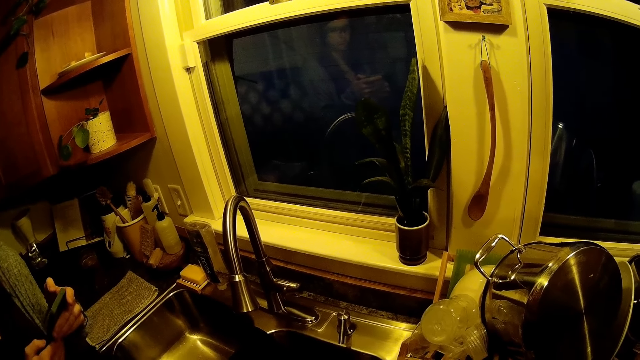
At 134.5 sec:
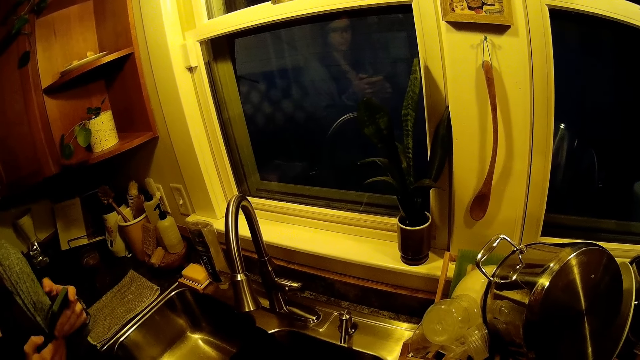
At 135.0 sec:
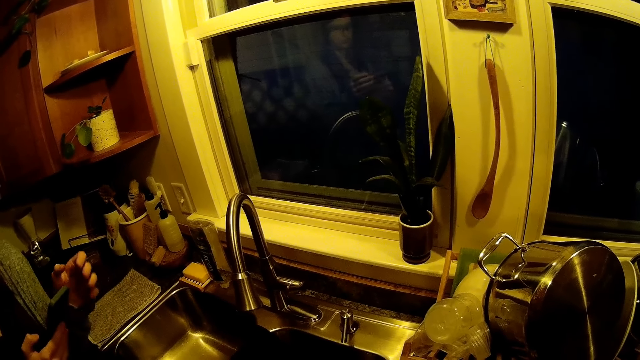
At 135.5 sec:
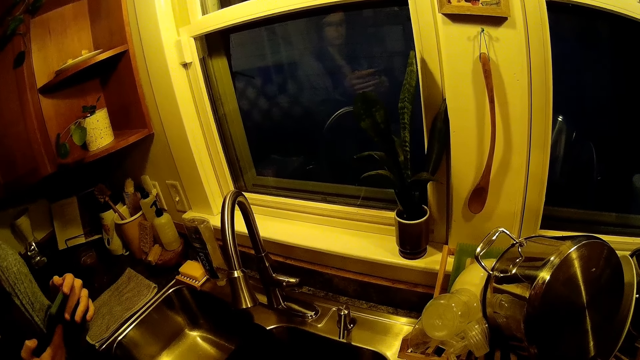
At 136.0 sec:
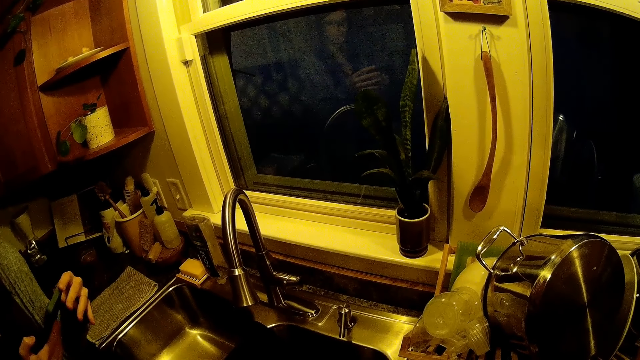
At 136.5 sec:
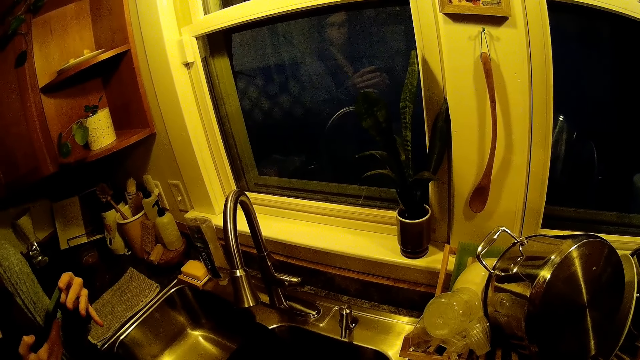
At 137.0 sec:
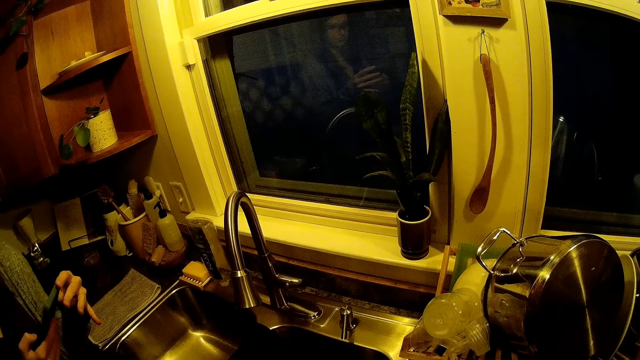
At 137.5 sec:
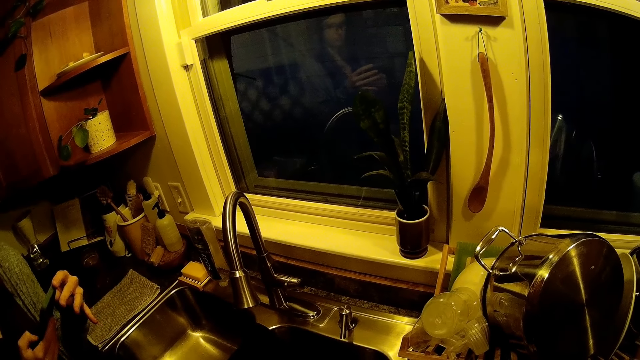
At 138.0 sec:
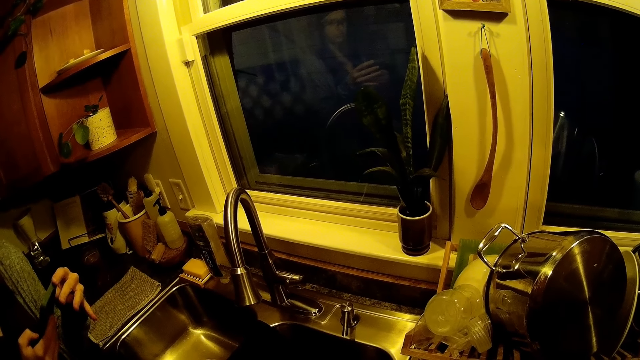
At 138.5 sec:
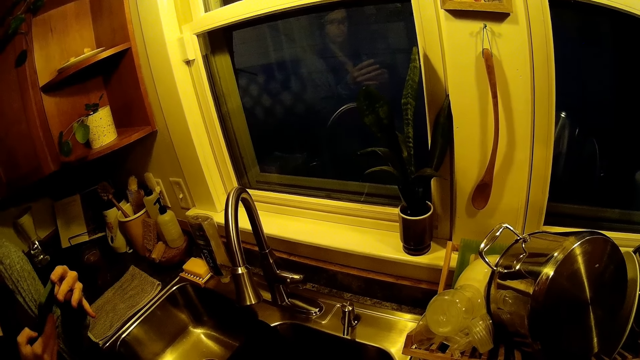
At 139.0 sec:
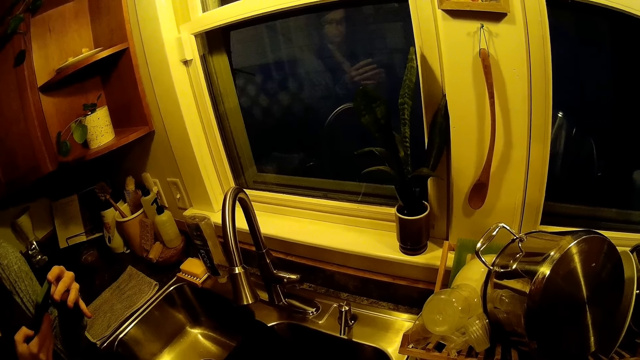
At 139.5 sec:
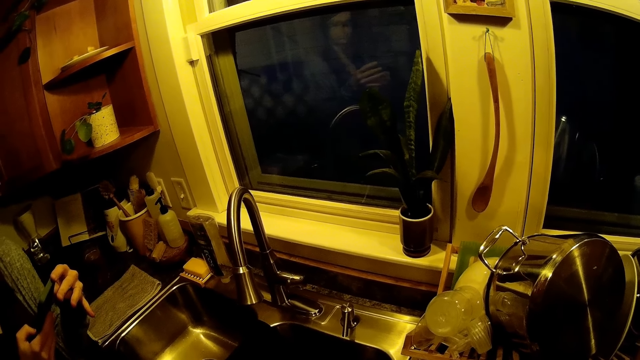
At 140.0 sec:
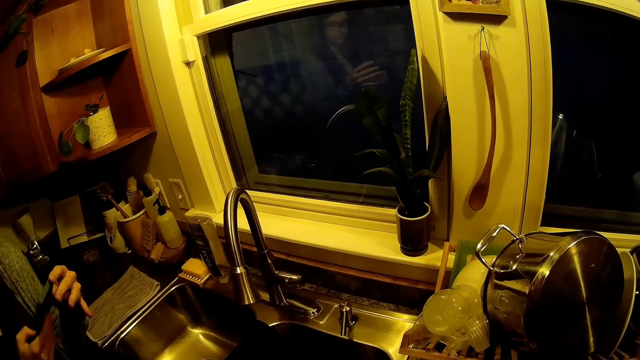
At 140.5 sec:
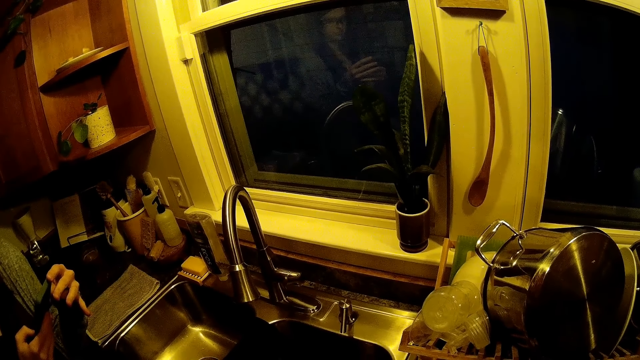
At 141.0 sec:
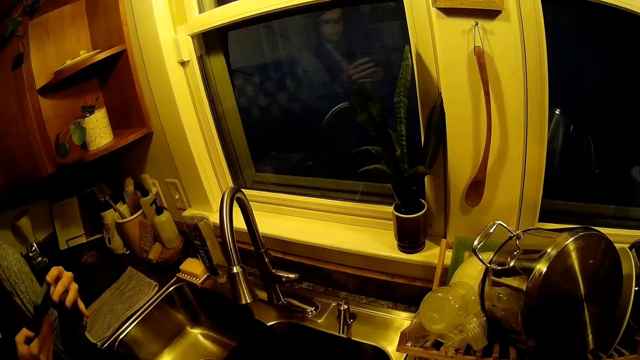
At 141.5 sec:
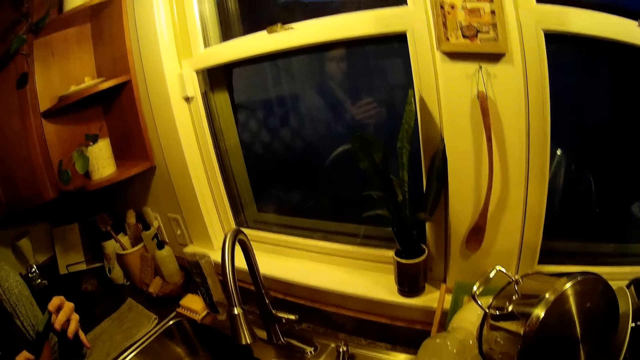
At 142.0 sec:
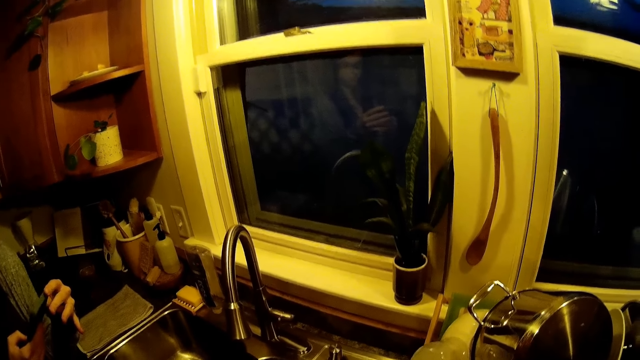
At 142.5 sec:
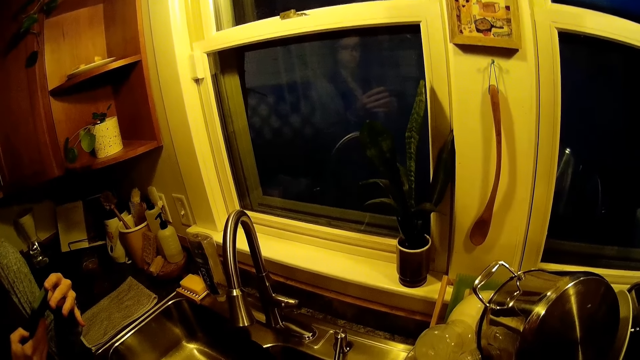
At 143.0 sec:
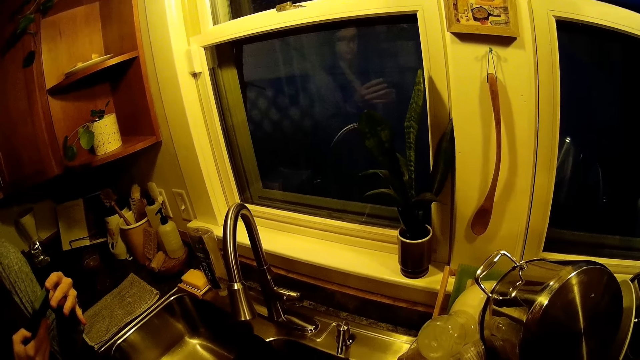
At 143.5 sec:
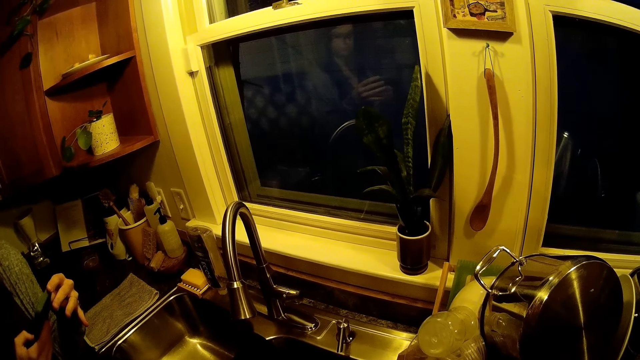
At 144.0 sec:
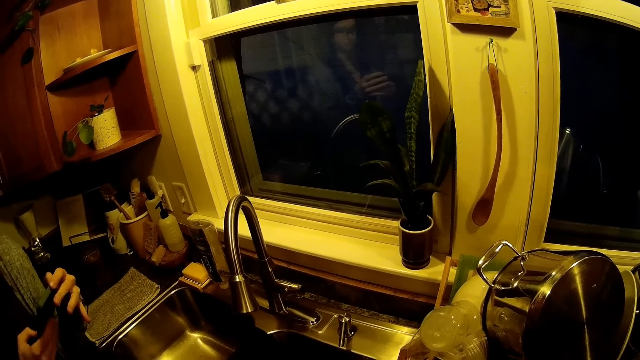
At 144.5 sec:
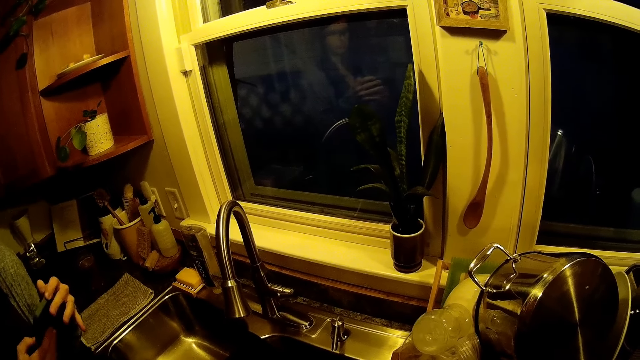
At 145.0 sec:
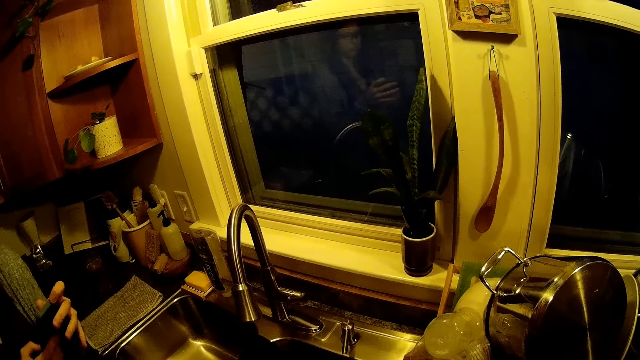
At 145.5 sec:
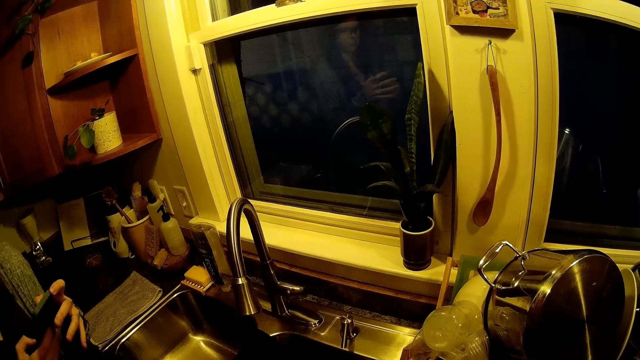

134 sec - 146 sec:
The camera wearer converses with a person.

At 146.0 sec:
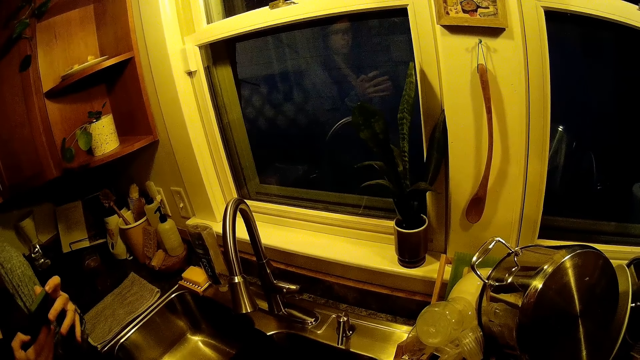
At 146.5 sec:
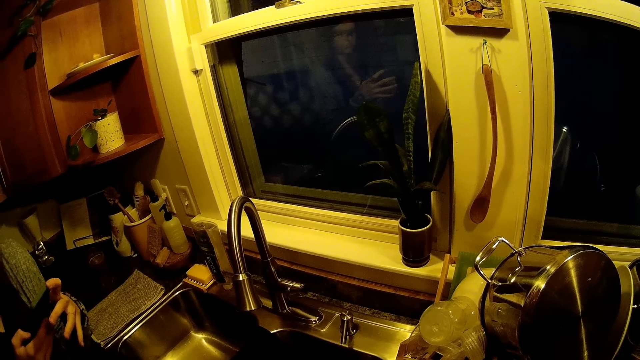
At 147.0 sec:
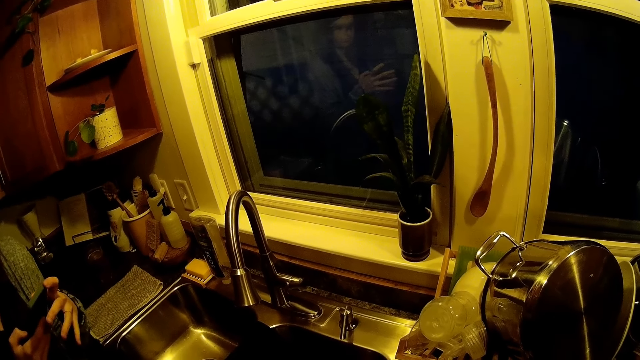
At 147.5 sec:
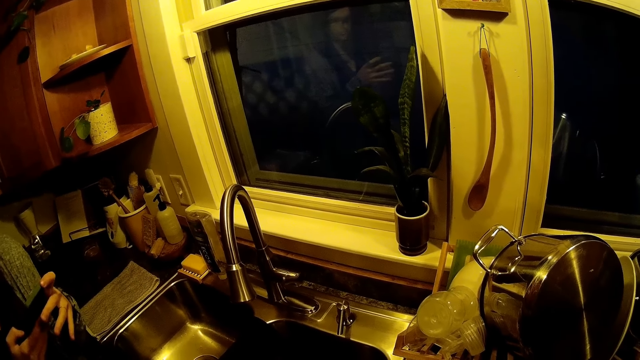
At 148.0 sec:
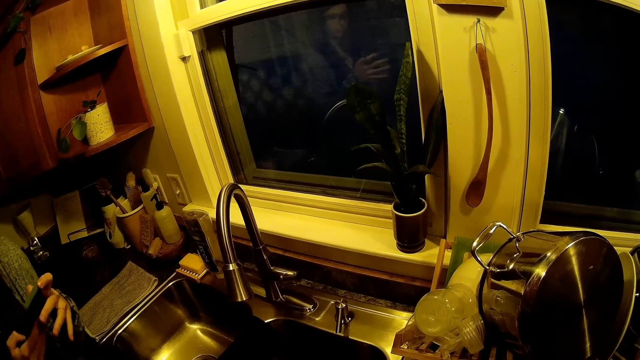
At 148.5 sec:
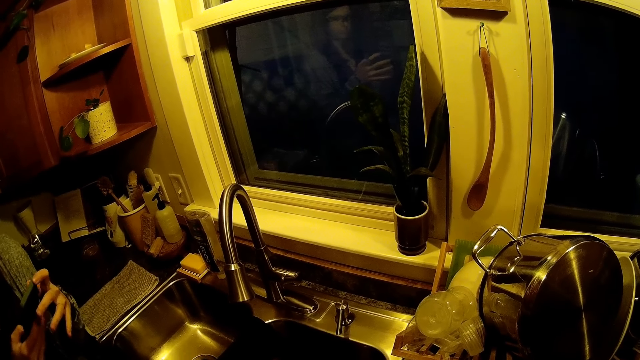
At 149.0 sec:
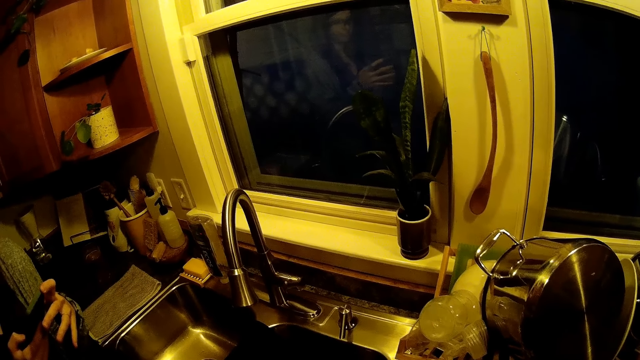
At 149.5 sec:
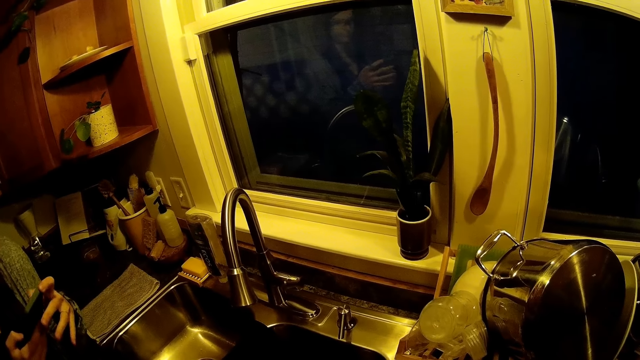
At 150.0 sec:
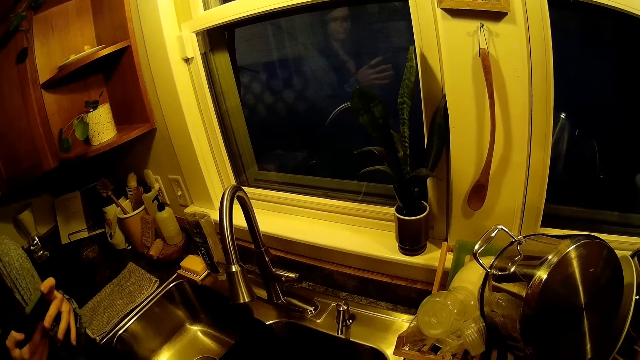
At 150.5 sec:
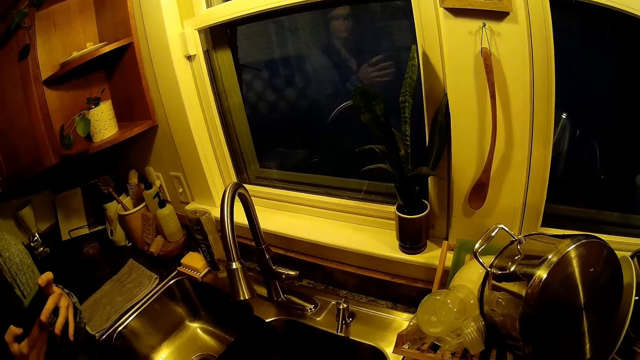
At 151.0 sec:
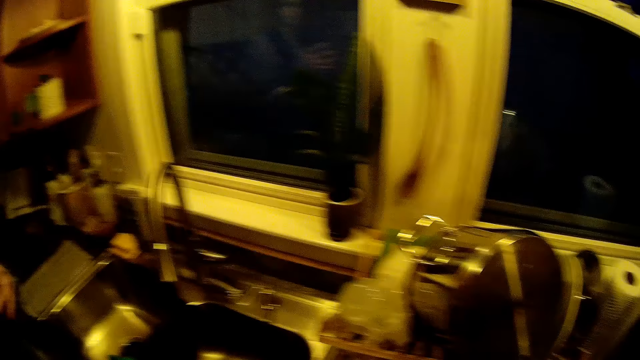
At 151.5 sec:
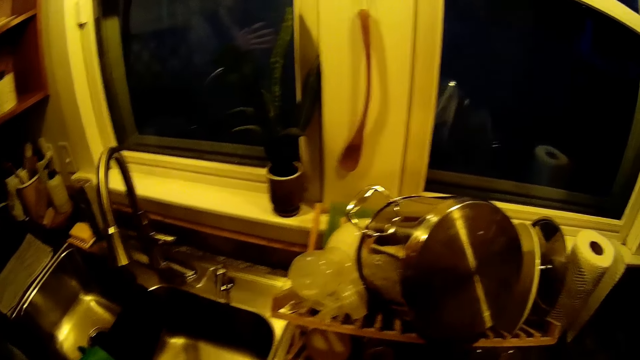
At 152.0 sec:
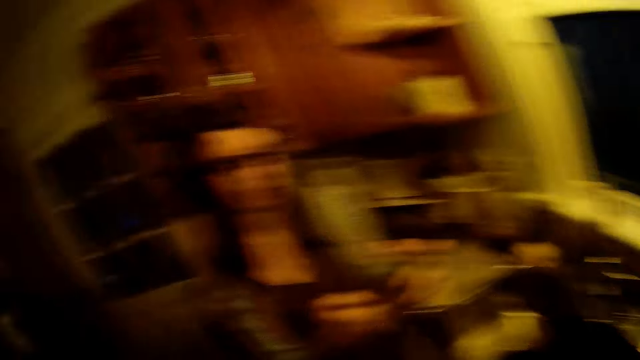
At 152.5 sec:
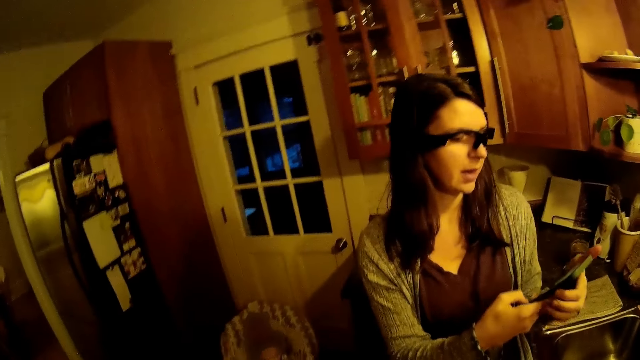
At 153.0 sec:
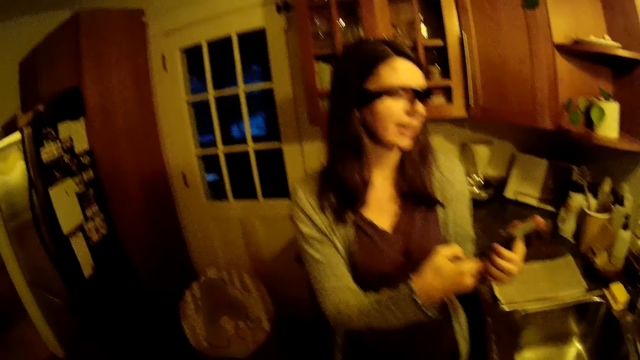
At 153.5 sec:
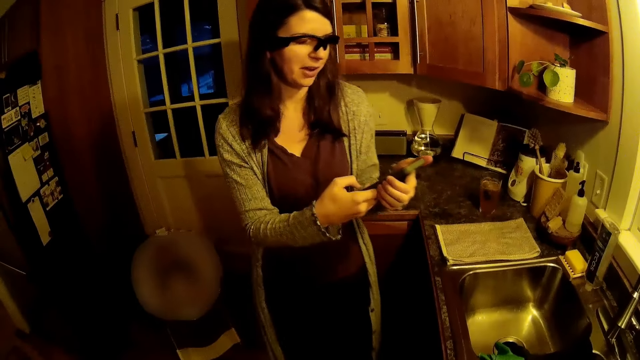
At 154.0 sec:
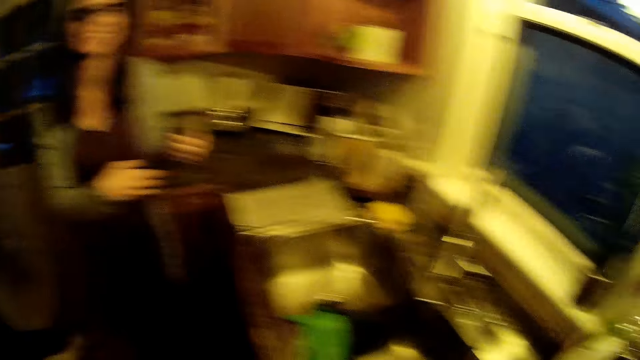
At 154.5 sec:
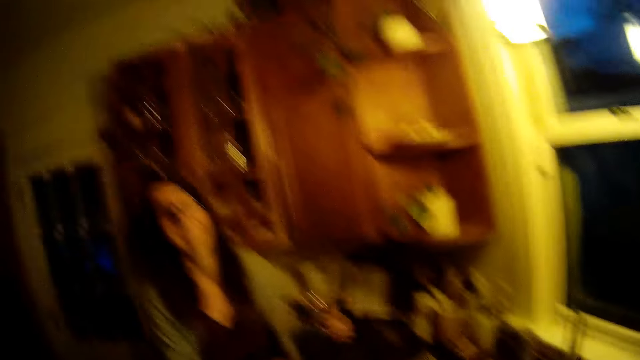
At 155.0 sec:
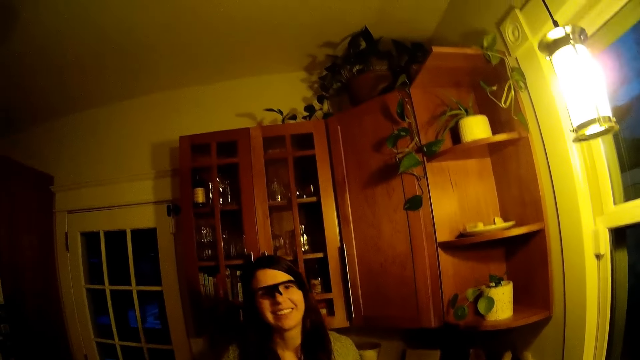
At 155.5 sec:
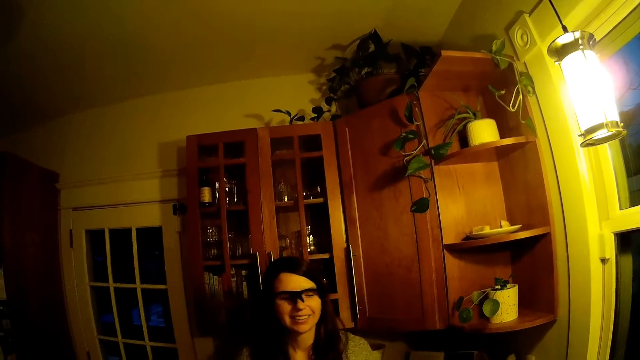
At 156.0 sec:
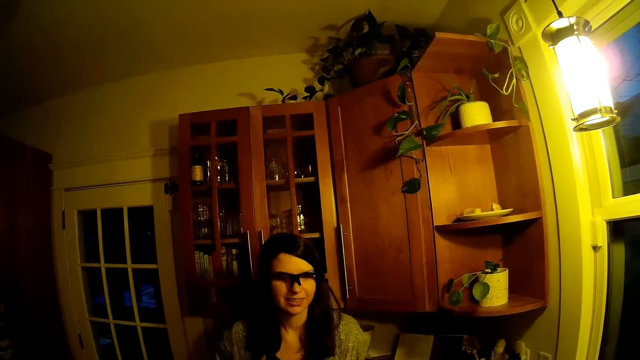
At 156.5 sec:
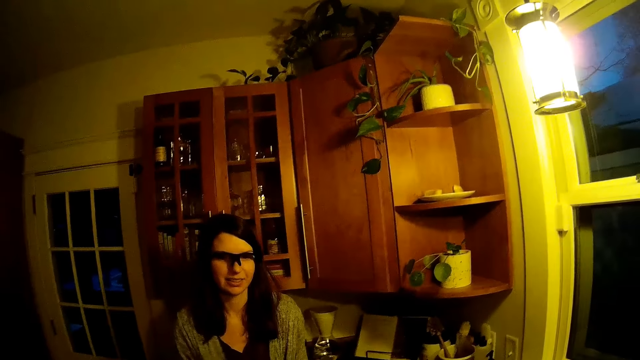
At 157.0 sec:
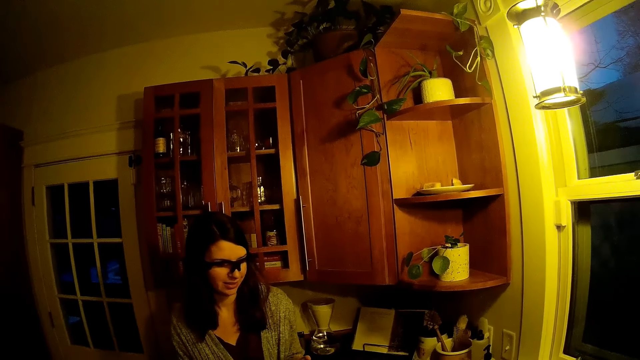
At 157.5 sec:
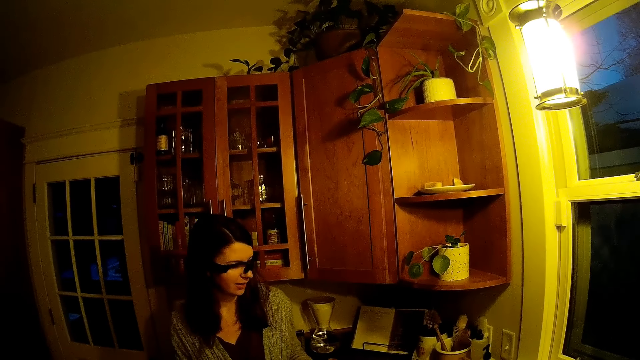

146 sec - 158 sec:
The camera wearer looks around in the kitchen. A person converses with the camera wearer. The person scrolls on a phone and leans on the wall. The camera wearer converses with the person.
